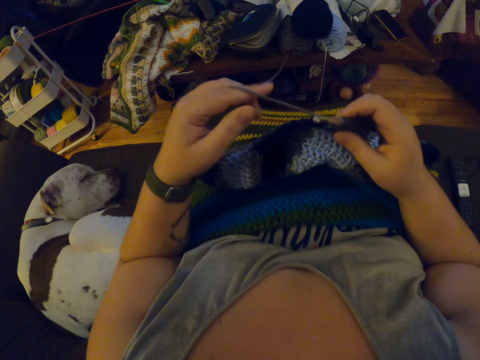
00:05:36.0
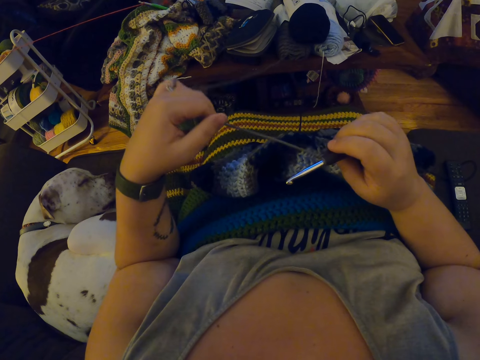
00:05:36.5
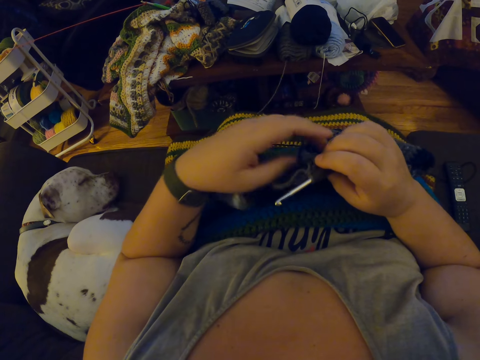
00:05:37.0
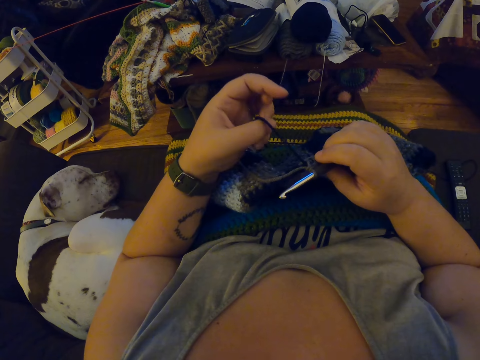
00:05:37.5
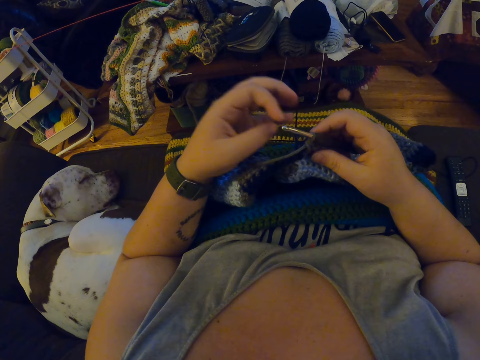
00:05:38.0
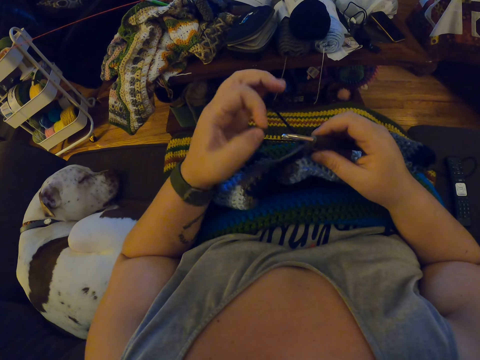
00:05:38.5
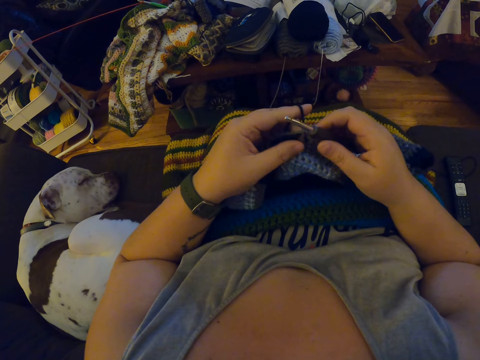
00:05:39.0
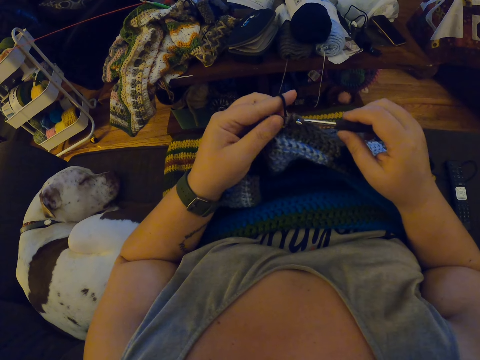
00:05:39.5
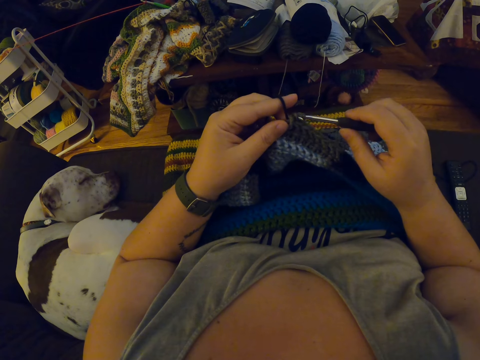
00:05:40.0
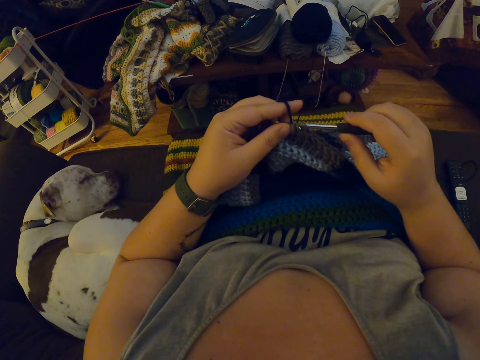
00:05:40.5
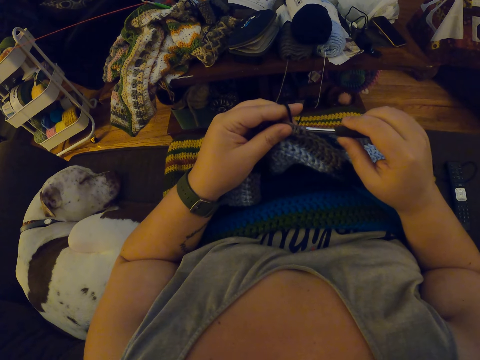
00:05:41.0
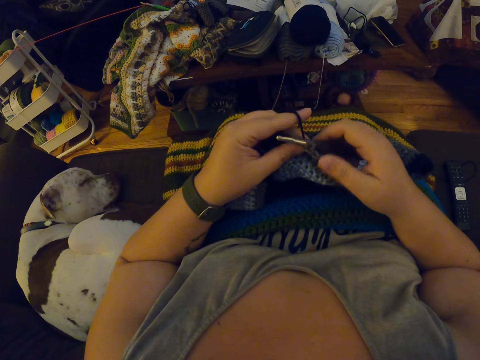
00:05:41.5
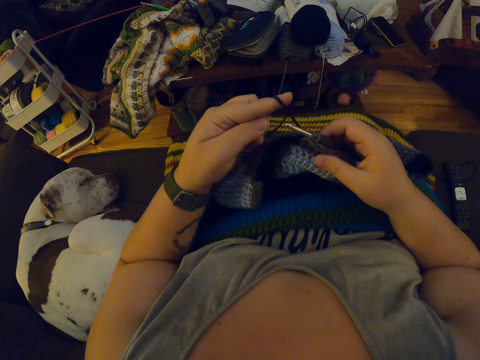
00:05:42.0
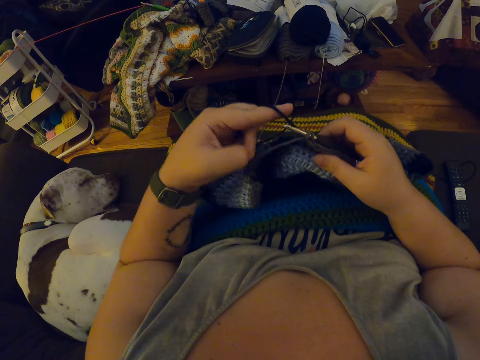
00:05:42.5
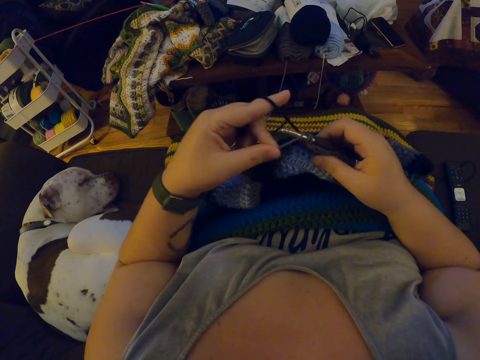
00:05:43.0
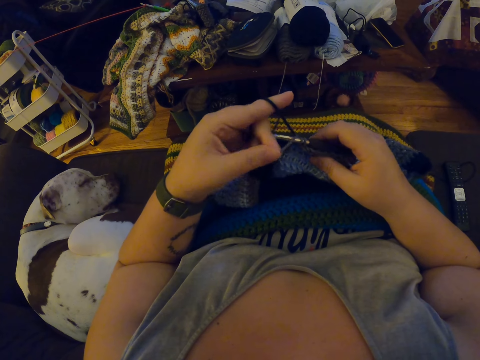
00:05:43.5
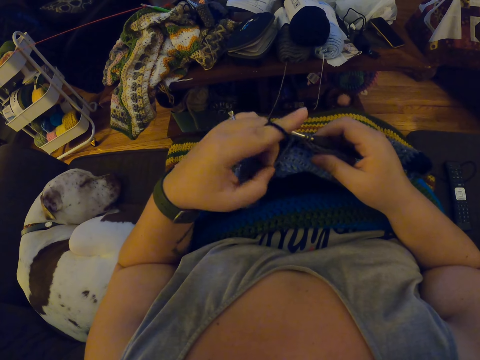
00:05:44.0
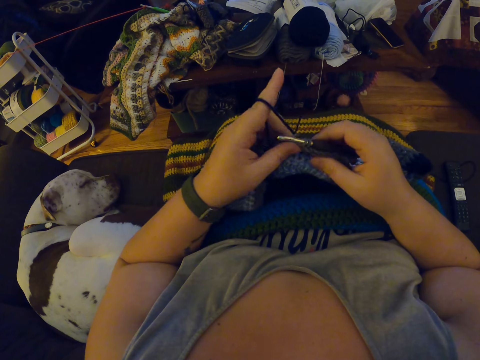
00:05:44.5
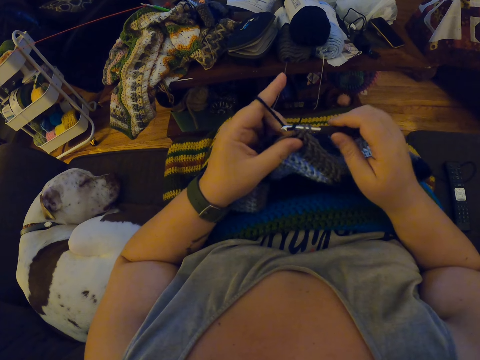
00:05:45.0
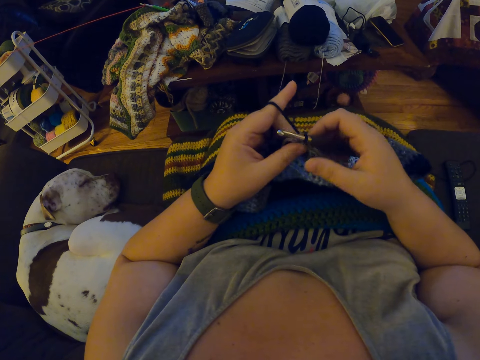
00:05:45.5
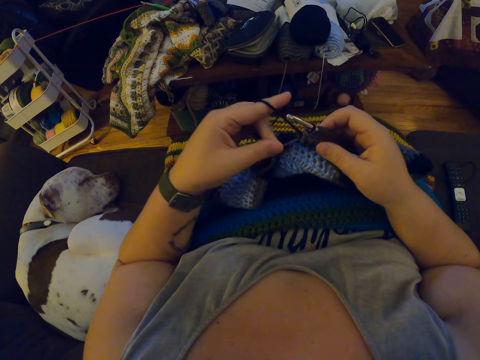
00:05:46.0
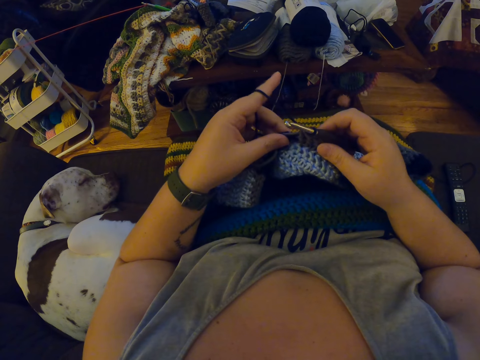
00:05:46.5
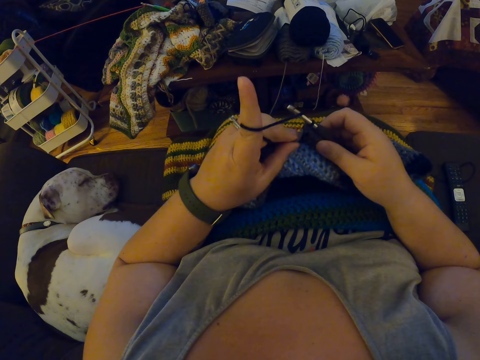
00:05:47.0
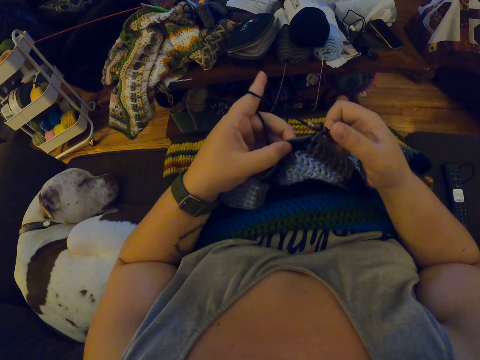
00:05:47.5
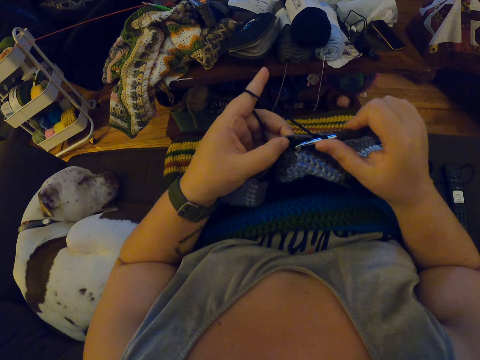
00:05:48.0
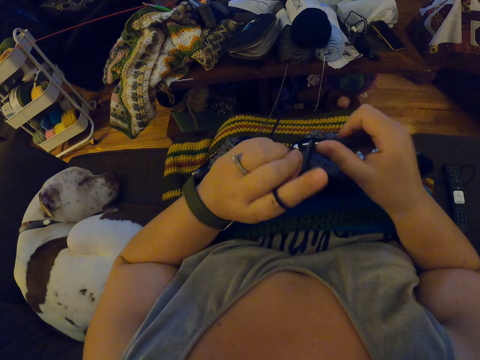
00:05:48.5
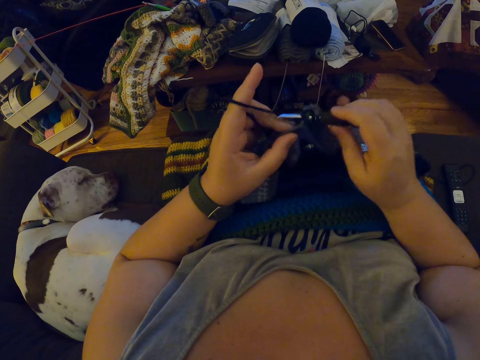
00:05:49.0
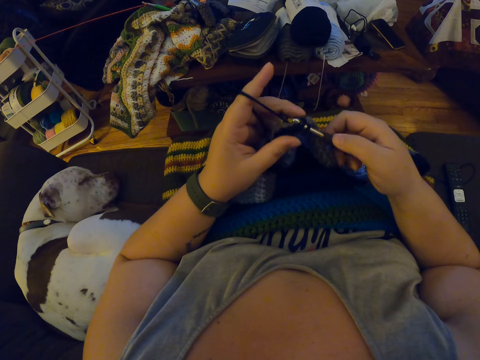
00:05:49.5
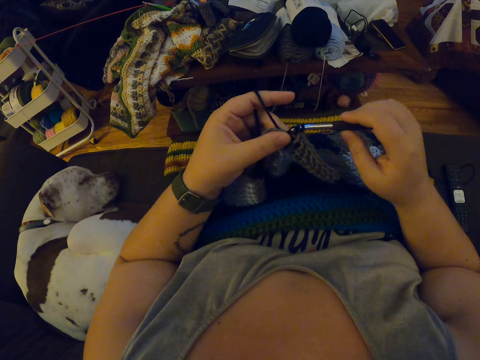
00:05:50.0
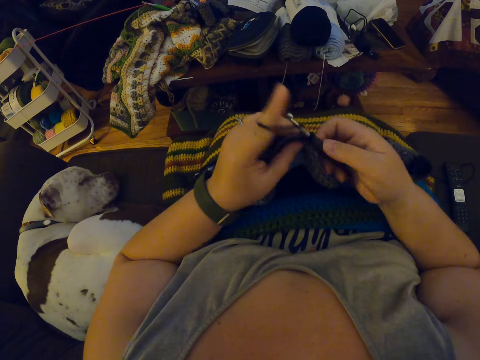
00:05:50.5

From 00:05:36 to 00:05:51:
The camera wearer rolls the weaving thread on her finger. She weaves the fabric.

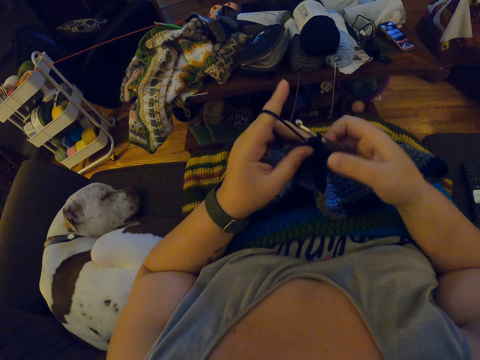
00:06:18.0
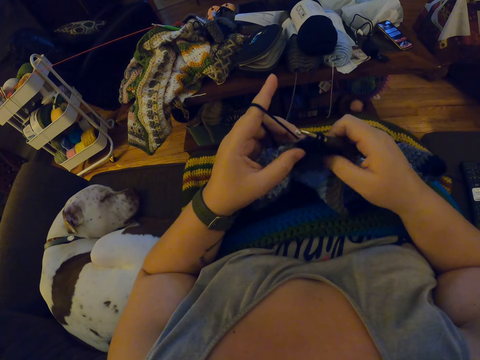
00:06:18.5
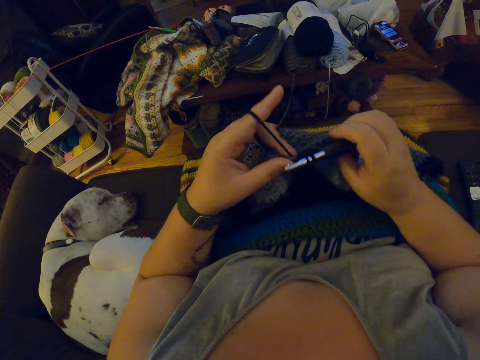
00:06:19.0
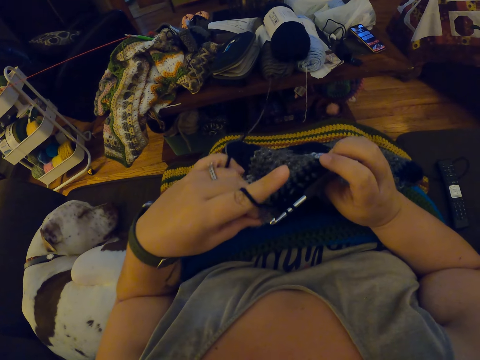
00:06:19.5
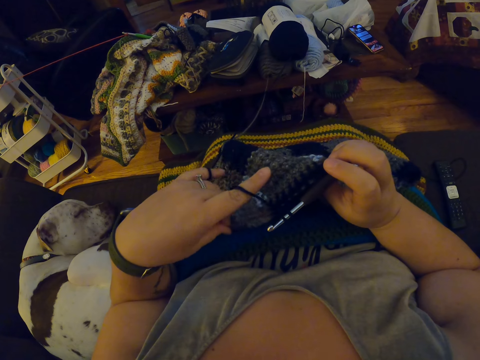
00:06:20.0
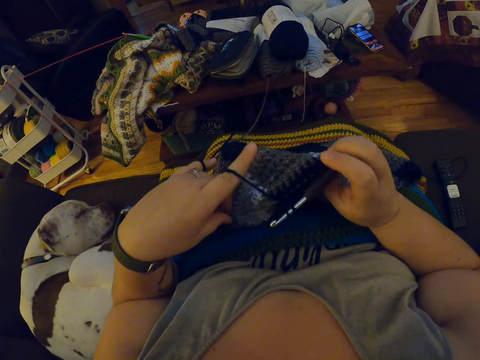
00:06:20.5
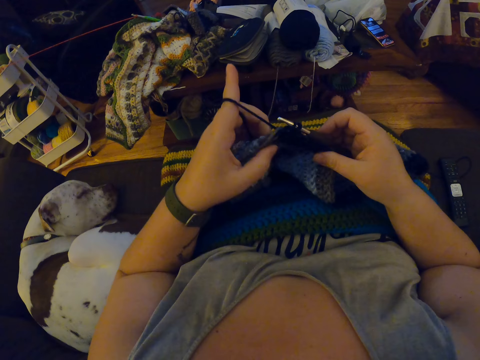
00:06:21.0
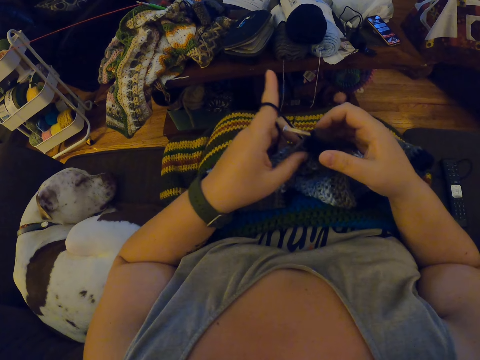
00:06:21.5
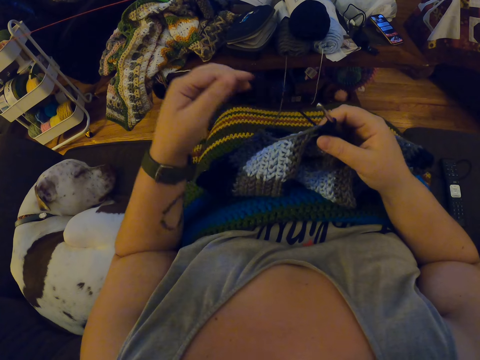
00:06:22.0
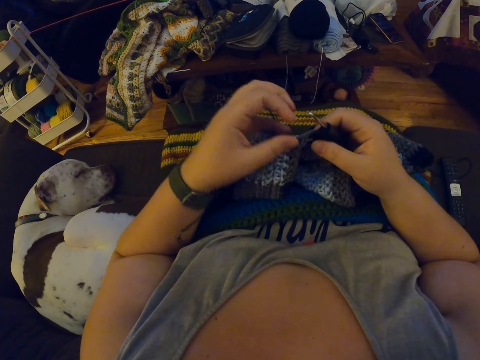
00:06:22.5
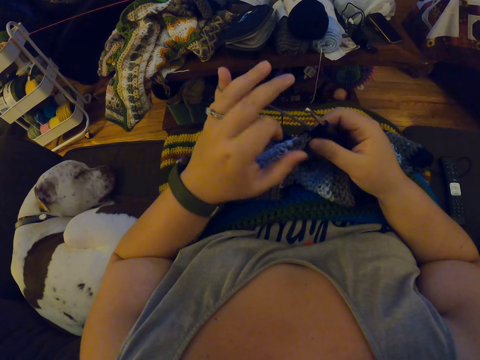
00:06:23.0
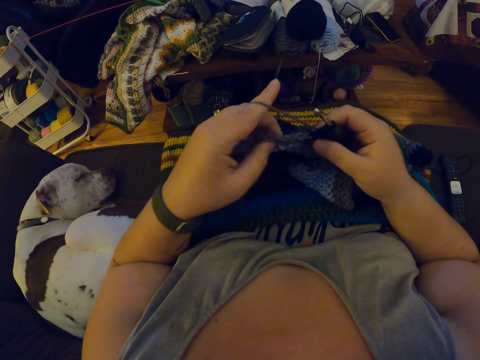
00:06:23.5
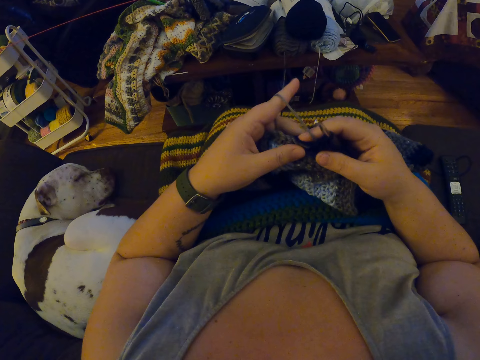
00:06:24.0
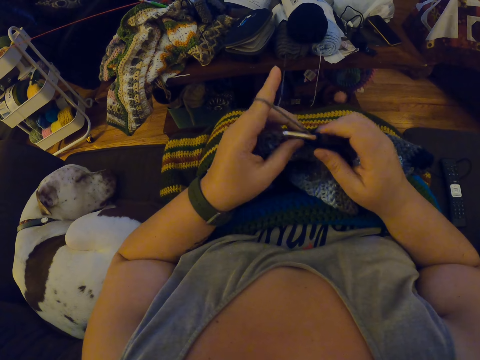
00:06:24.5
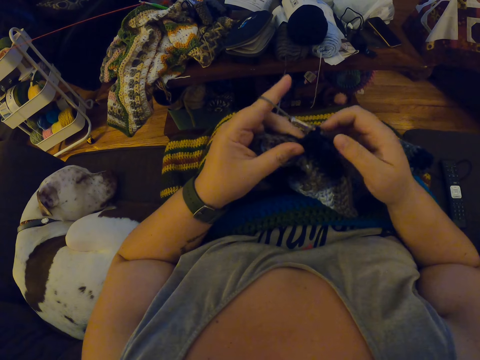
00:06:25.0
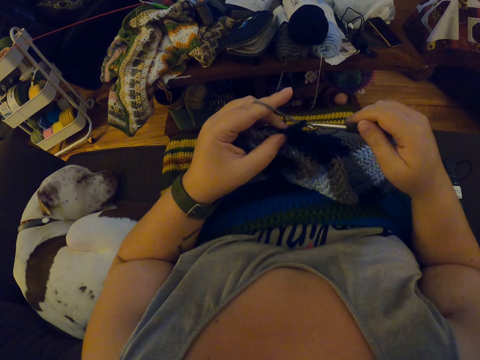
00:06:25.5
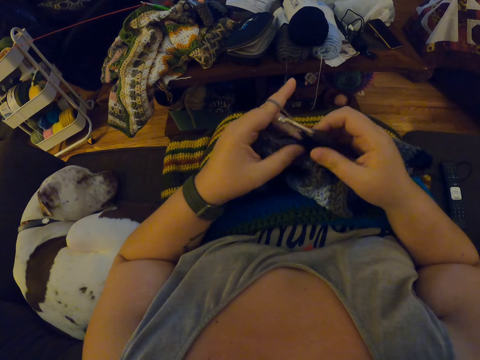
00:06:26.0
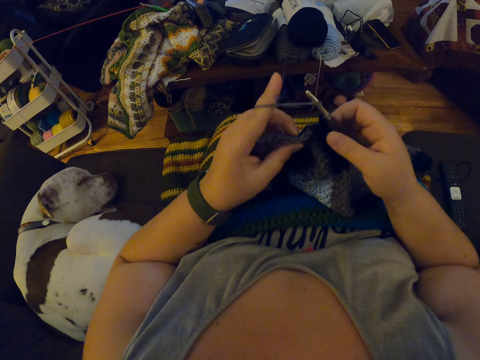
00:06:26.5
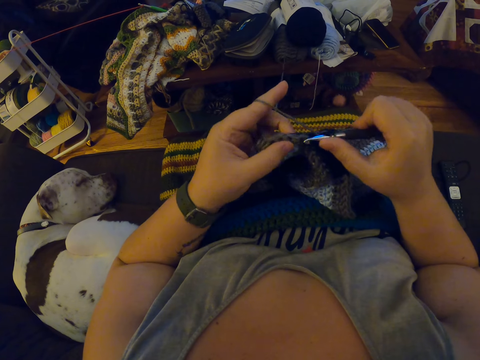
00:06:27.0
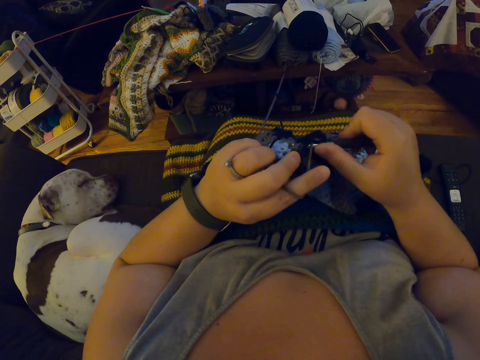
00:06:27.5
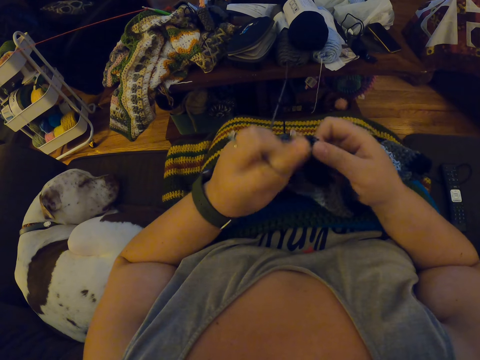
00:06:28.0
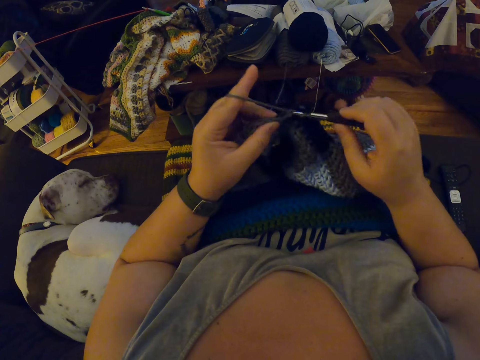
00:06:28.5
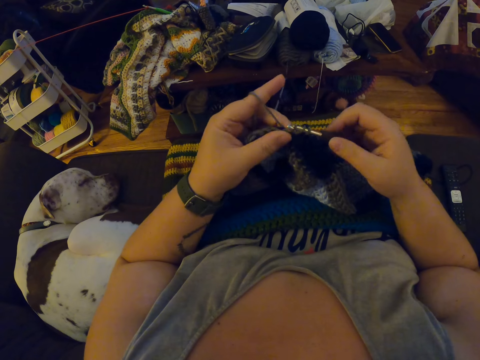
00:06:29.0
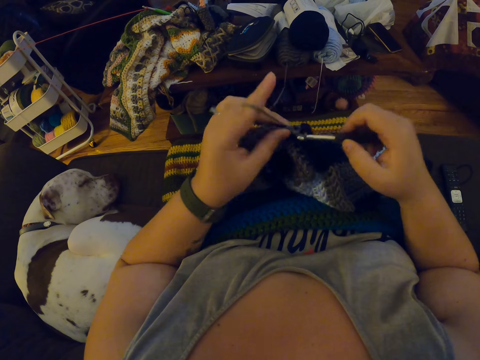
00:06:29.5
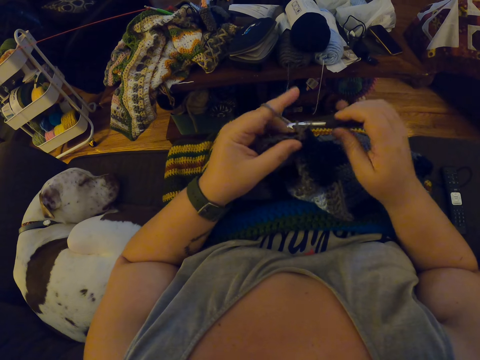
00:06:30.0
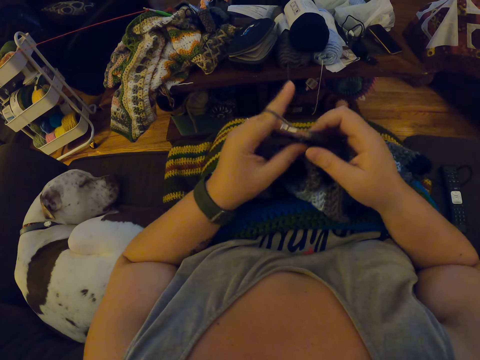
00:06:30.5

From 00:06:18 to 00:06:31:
The camera wearer turns the fabric. They stretch the weaving thread. They weave the fabric.
